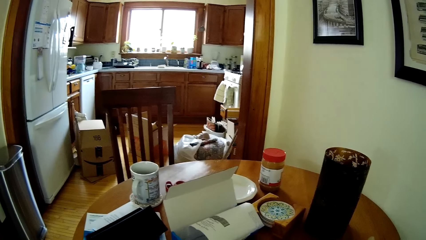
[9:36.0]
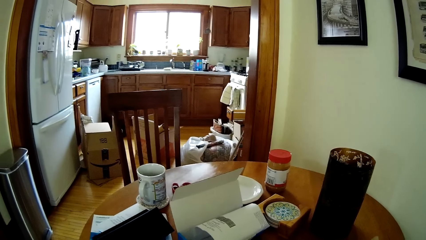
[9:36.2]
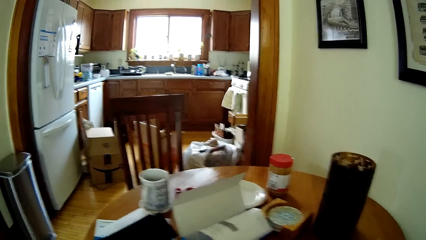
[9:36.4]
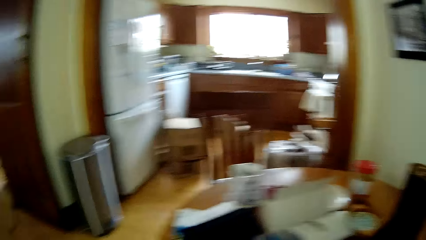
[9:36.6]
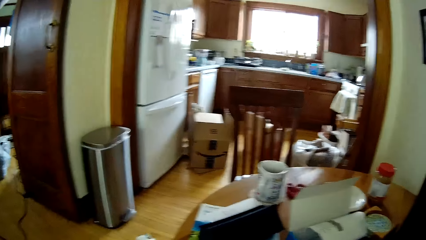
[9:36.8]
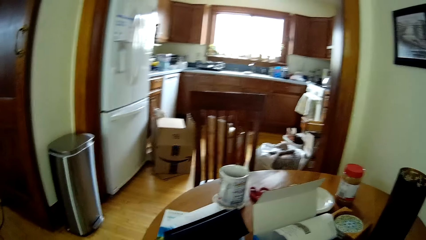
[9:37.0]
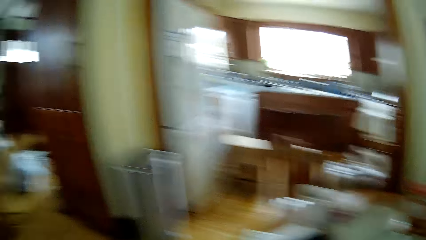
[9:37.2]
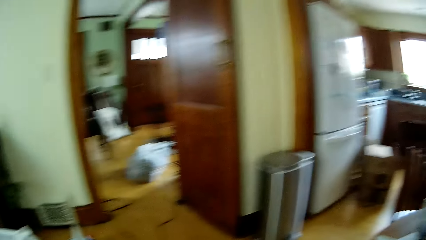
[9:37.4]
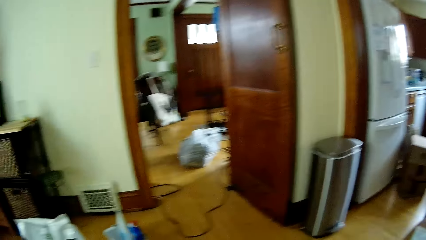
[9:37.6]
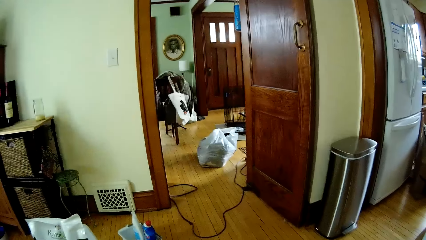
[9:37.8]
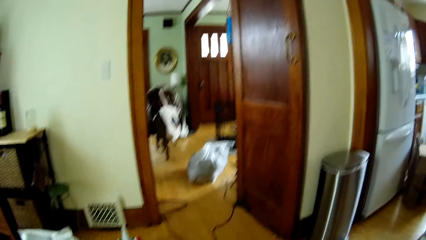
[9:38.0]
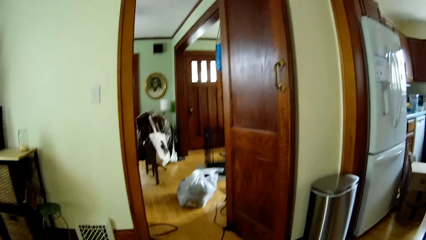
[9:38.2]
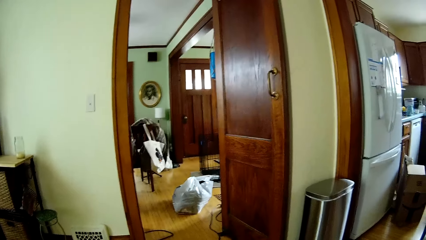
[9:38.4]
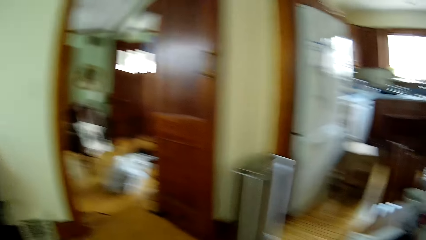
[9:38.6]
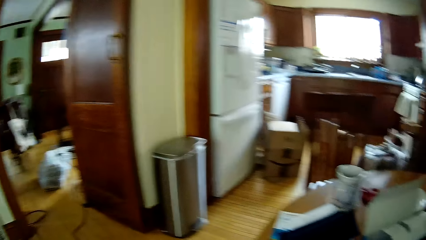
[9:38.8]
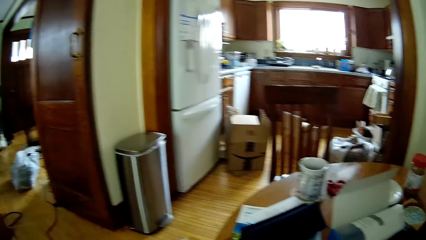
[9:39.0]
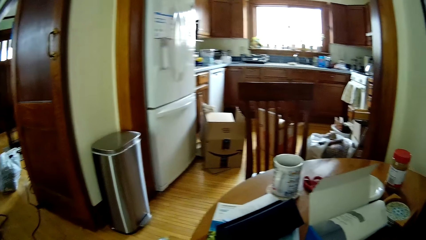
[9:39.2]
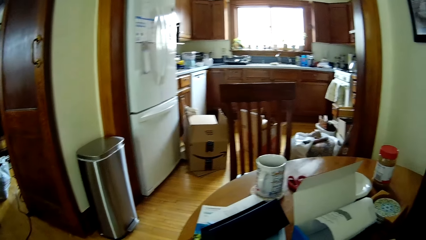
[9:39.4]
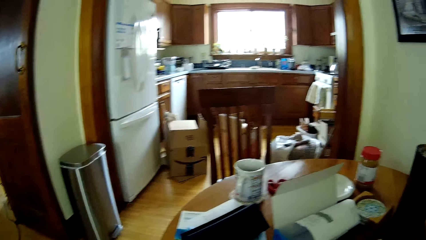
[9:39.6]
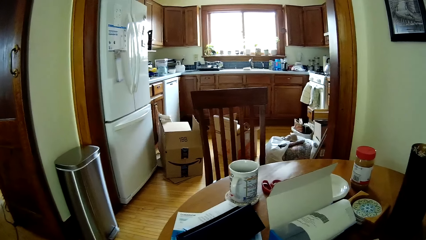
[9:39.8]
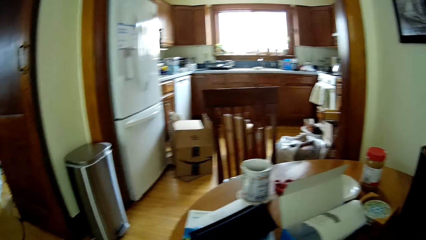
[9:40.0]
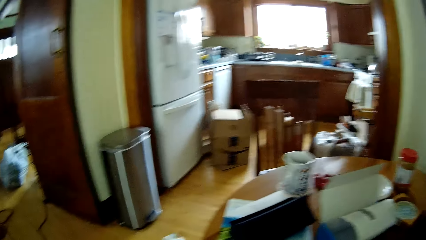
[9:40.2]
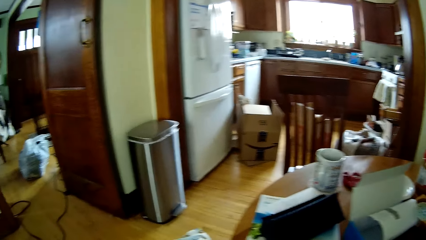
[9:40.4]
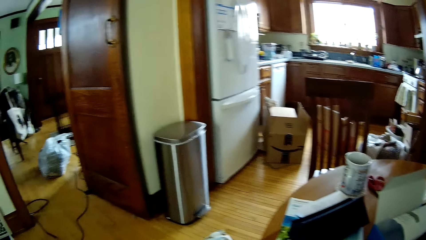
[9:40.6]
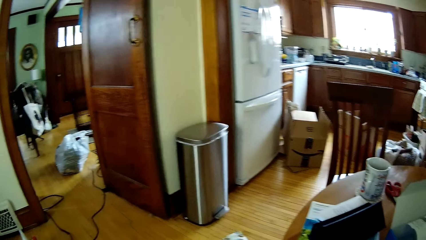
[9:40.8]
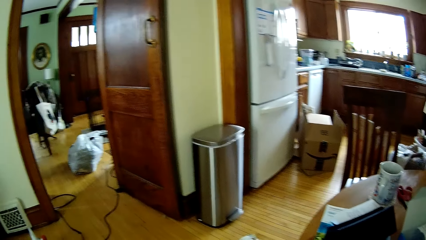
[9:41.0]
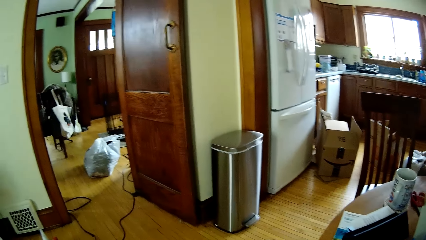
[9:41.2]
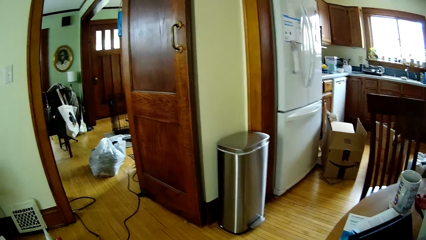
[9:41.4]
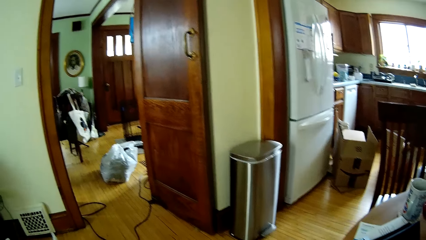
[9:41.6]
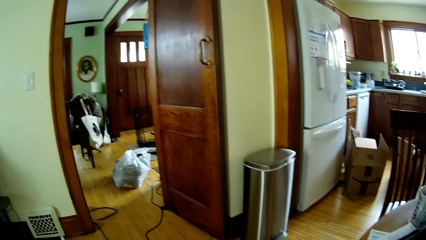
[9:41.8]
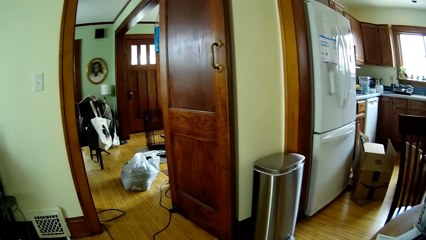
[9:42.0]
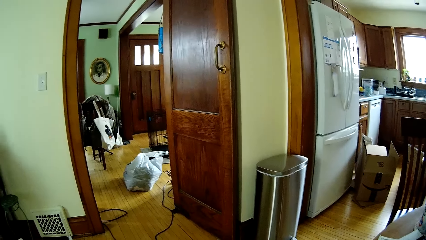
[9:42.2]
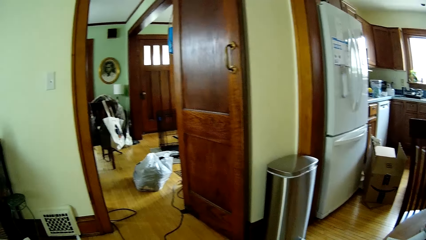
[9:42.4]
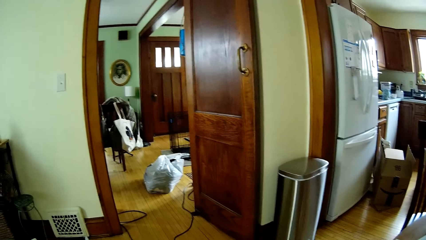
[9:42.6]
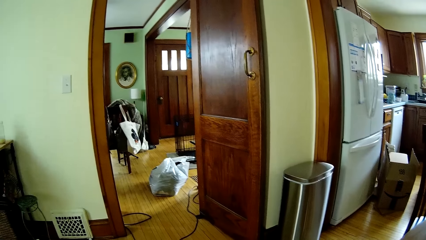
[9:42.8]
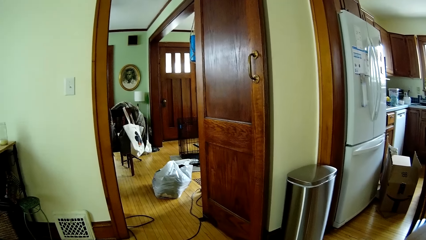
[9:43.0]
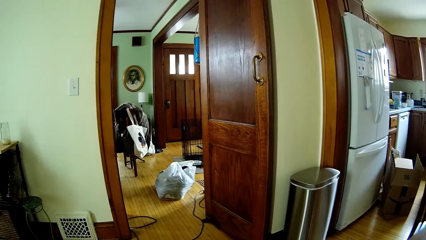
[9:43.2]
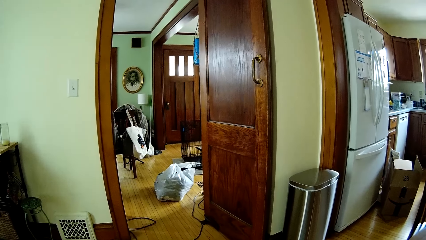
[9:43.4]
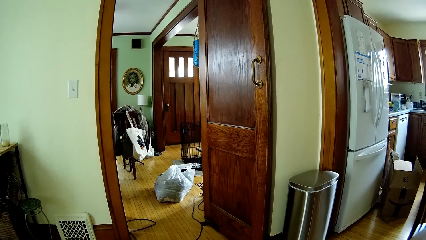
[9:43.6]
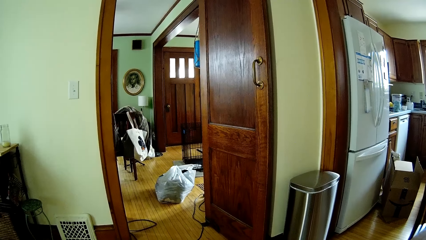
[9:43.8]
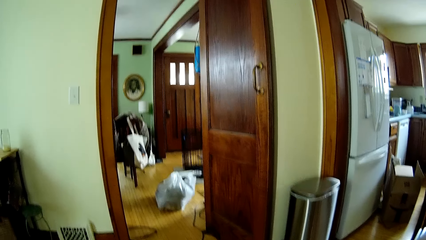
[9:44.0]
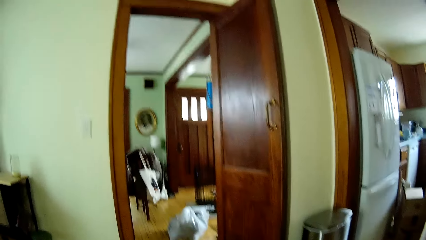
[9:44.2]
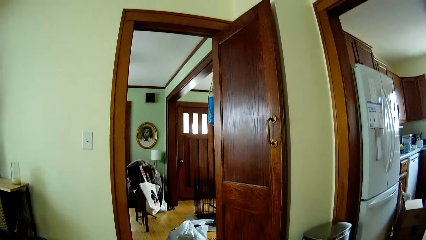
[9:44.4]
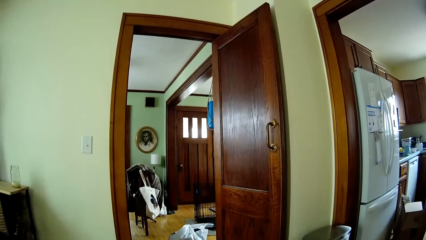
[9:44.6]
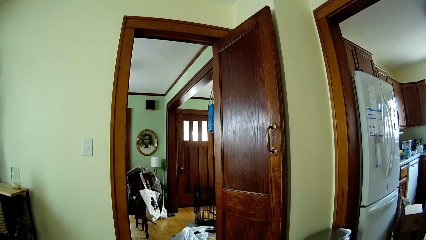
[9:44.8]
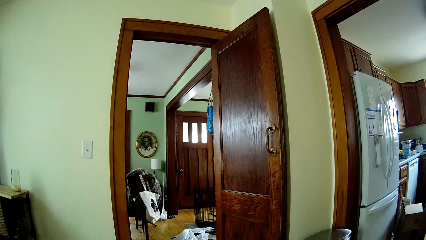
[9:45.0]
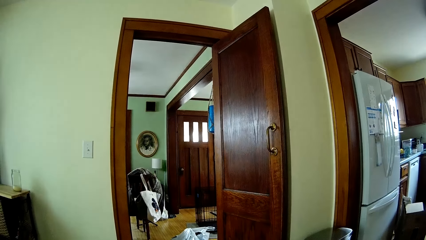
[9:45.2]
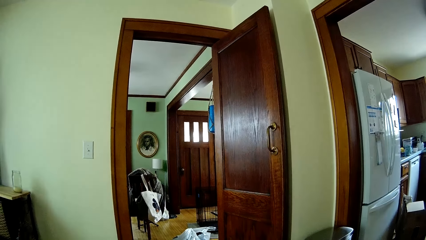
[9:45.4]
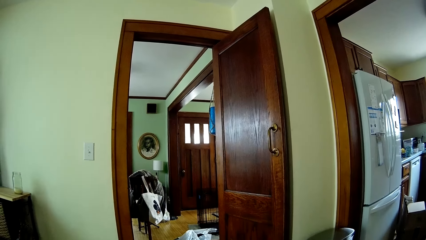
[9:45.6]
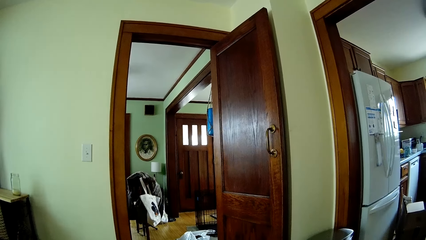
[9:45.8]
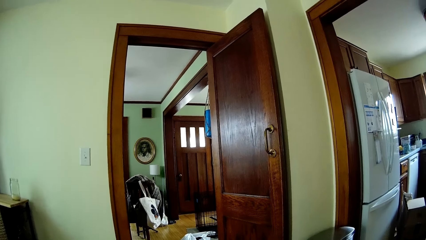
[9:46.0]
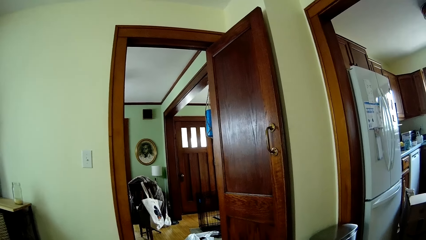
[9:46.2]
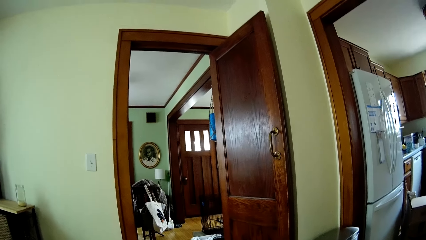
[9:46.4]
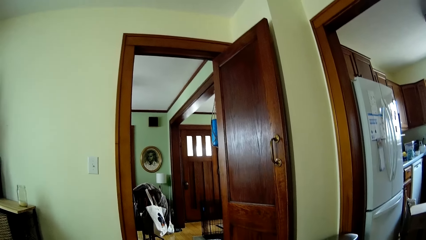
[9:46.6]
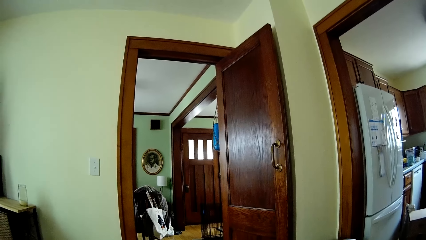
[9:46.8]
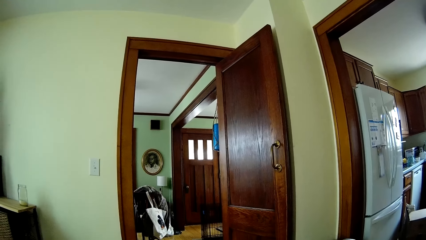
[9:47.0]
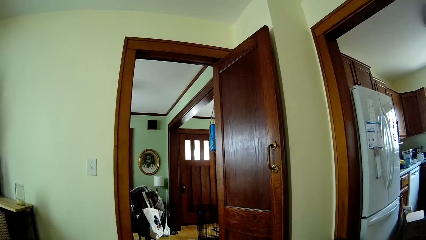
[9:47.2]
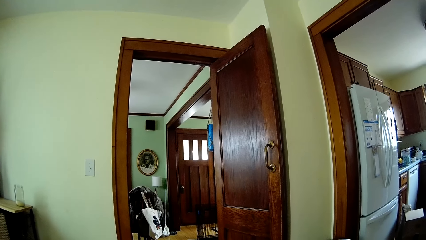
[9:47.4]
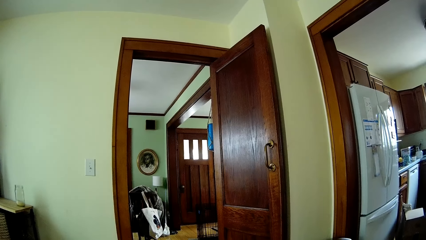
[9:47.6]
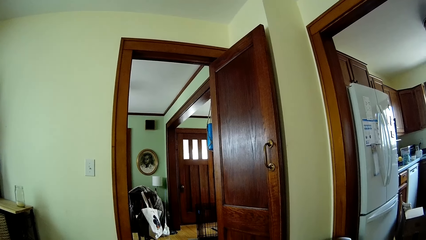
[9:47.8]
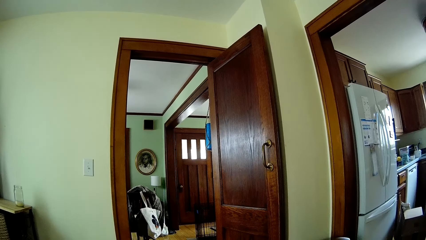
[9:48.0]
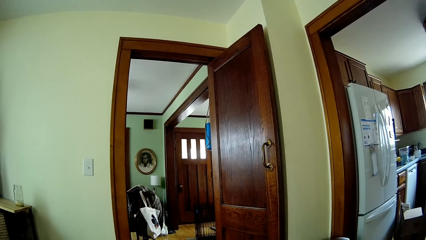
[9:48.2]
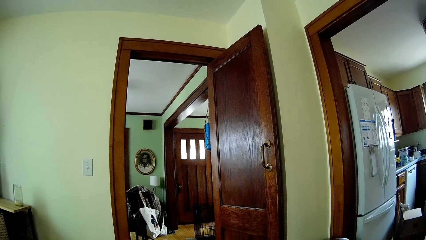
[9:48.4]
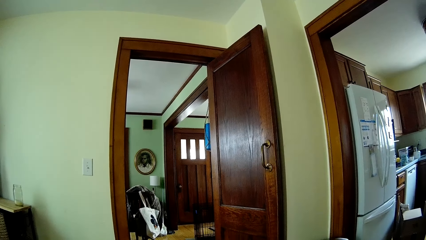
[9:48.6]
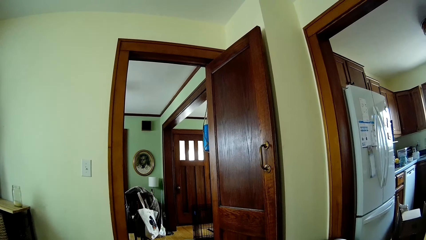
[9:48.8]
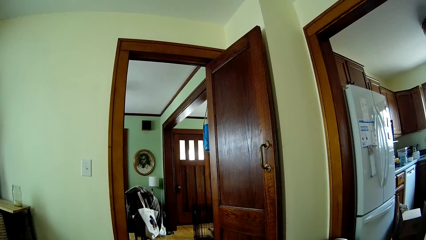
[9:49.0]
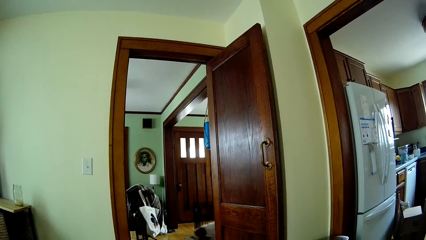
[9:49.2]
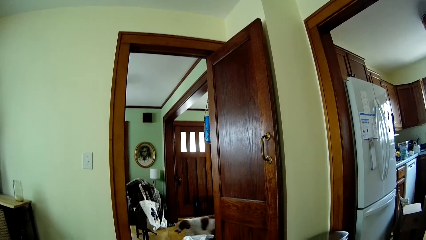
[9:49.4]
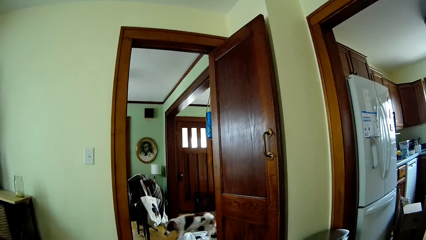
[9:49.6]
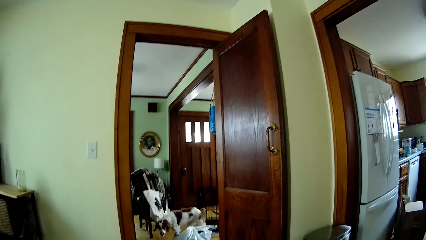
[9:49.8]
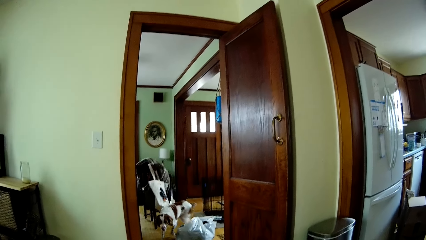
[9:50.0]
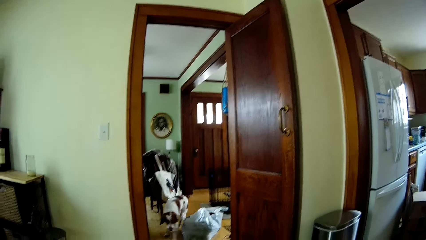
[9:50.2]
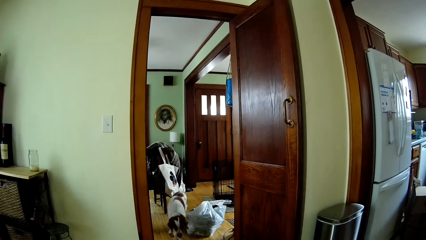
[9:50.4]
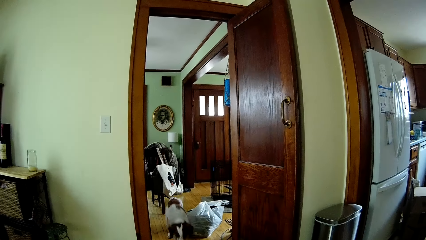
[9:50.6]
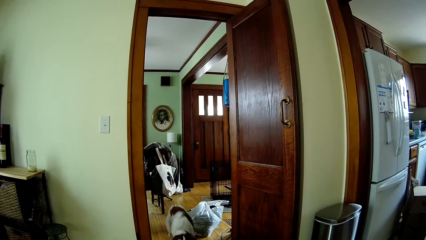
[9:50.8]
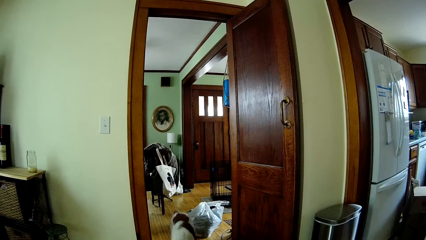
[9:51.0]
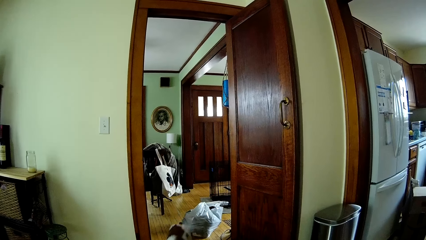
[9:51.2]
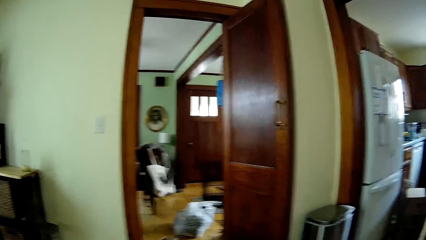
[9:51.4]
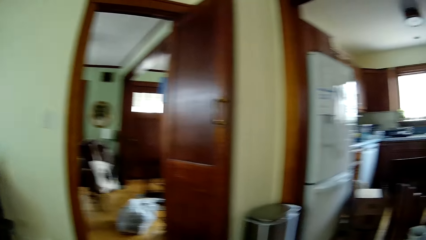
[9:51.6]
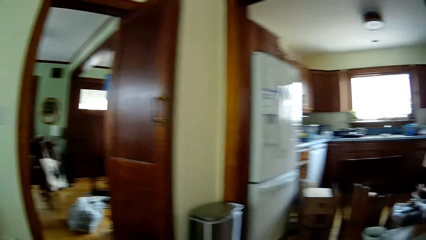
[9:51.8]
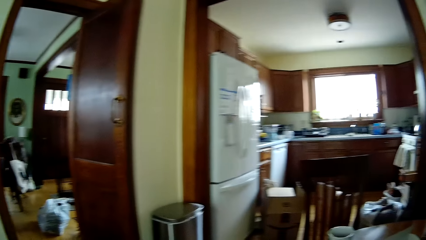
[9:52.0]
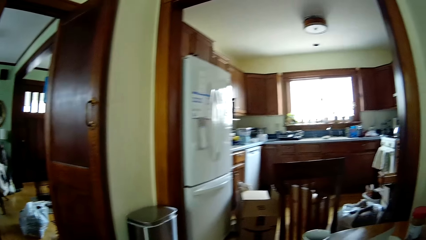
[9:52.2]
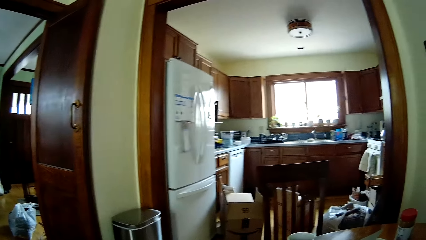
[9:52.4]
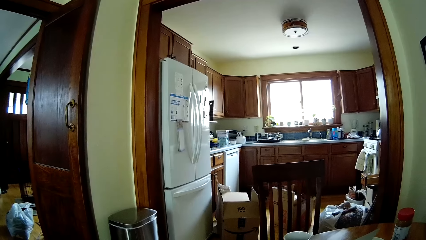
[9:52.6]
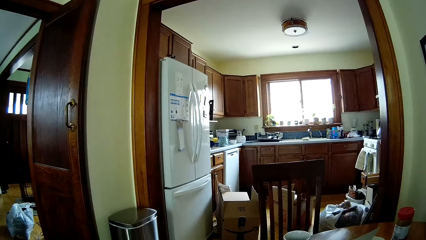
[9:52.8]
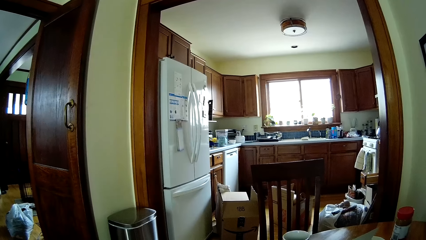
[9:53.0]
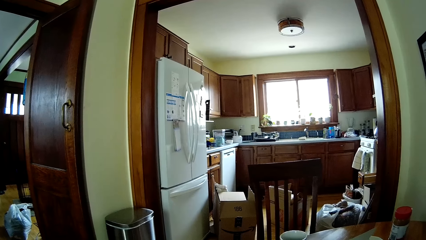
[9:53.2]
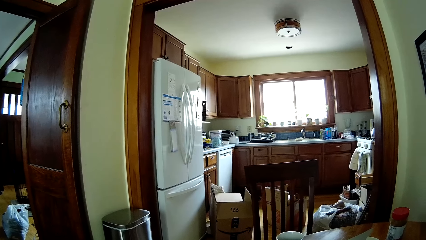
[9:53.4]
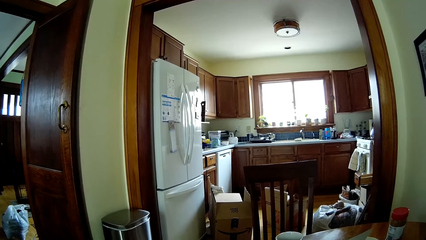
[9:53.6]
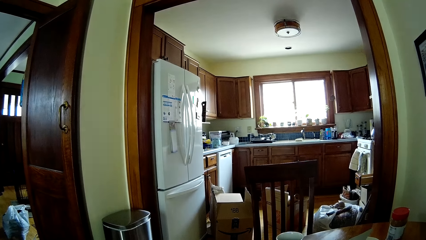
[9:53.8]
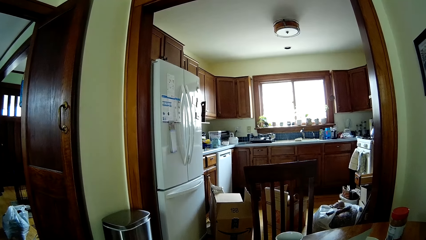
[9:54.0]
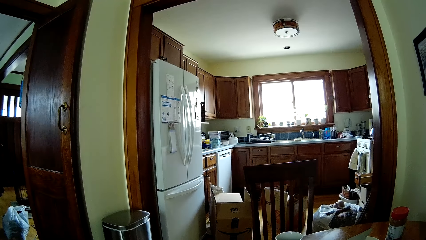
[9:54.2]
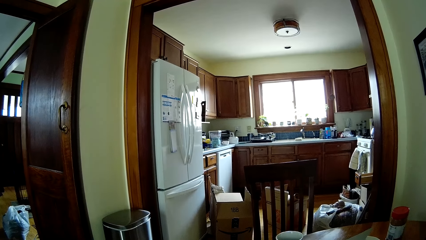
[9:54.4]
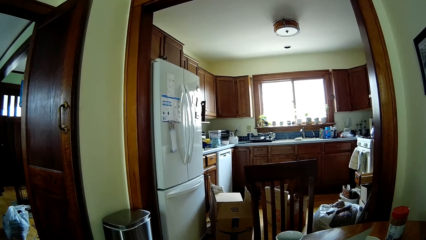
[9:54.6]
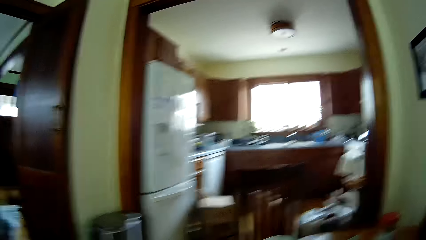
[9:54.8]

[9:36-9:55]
The camera wearer looks around. The dog walks to the camera wearer.
